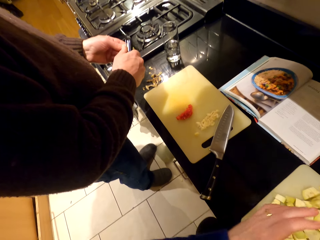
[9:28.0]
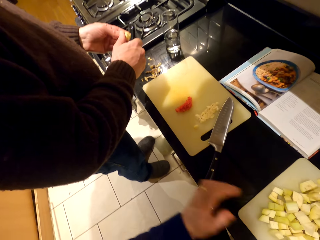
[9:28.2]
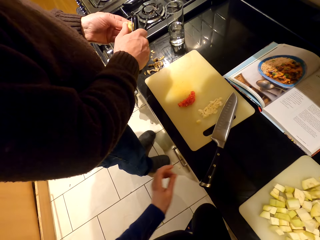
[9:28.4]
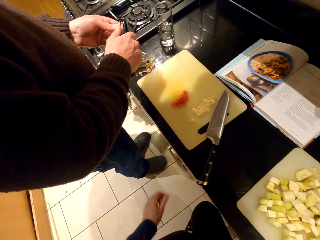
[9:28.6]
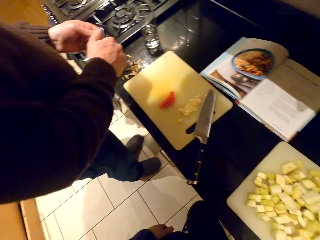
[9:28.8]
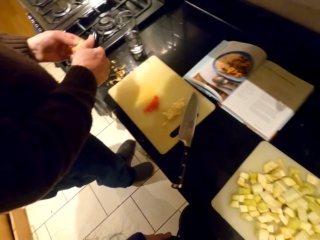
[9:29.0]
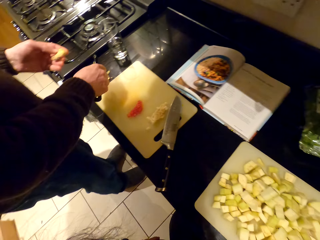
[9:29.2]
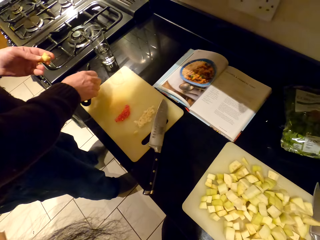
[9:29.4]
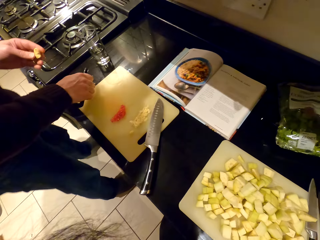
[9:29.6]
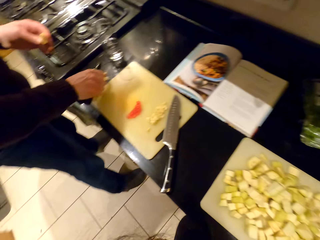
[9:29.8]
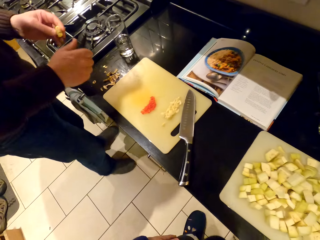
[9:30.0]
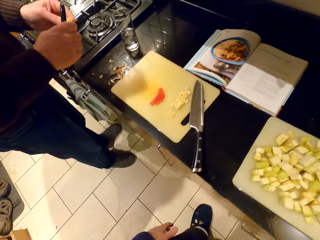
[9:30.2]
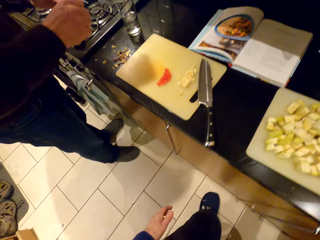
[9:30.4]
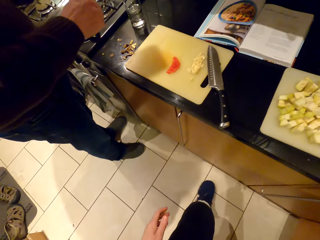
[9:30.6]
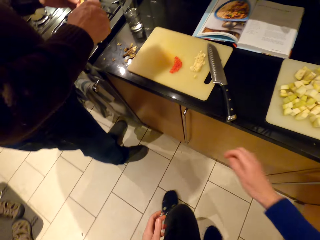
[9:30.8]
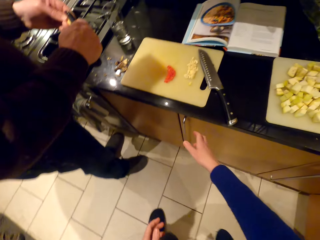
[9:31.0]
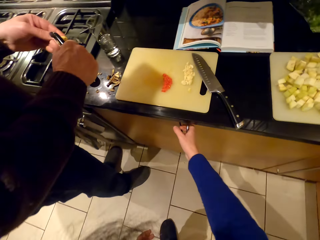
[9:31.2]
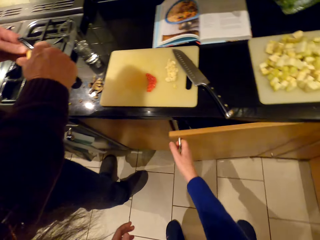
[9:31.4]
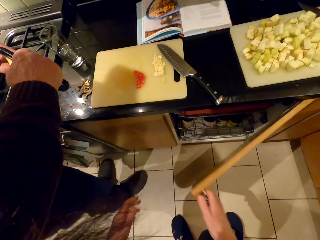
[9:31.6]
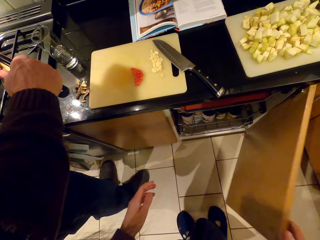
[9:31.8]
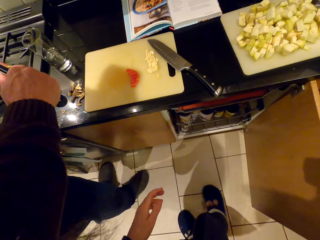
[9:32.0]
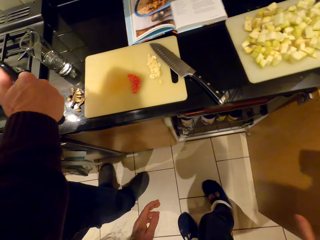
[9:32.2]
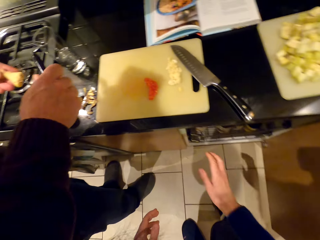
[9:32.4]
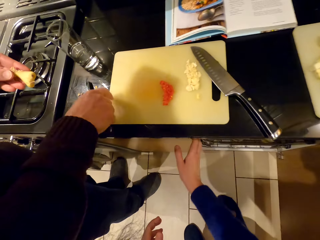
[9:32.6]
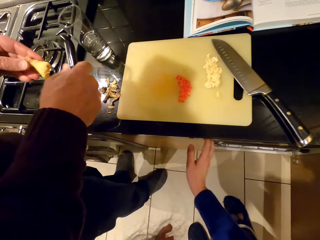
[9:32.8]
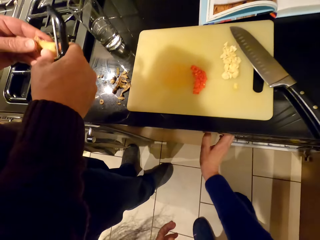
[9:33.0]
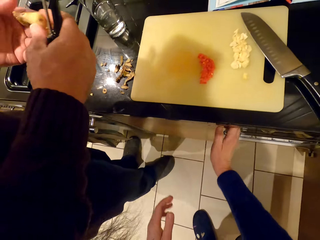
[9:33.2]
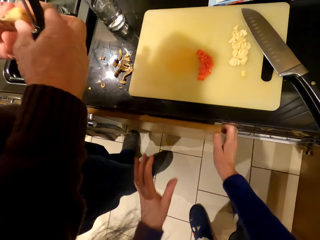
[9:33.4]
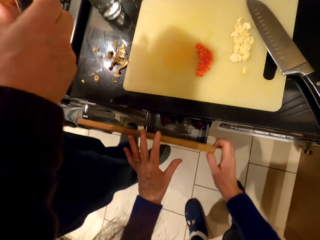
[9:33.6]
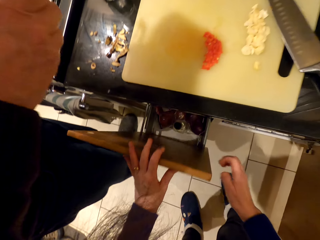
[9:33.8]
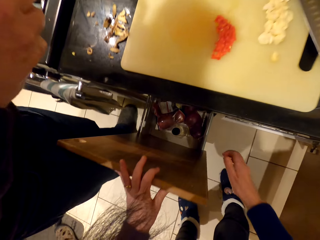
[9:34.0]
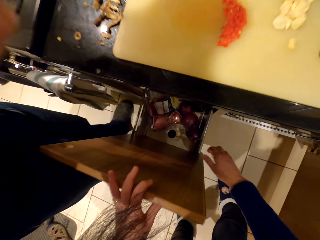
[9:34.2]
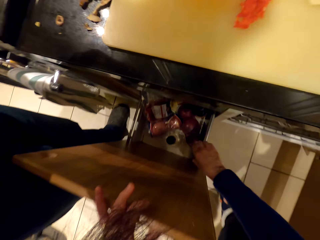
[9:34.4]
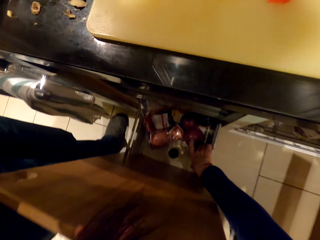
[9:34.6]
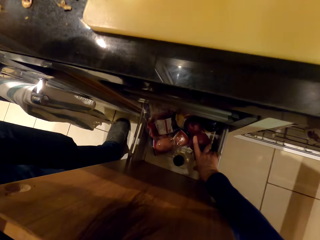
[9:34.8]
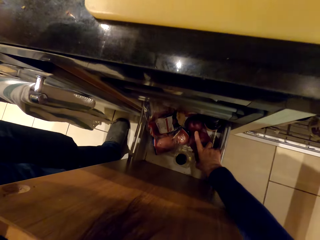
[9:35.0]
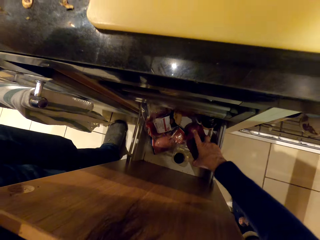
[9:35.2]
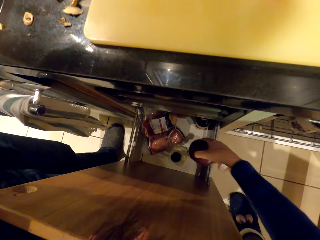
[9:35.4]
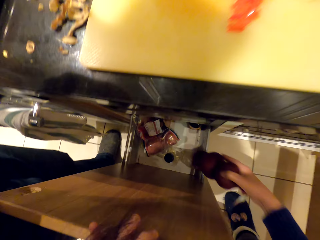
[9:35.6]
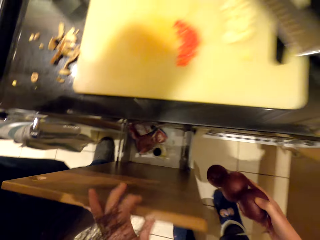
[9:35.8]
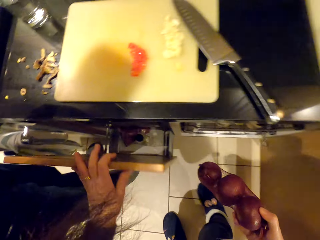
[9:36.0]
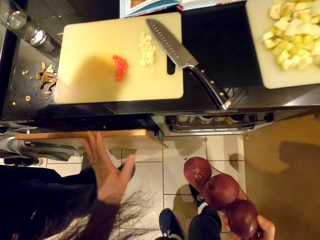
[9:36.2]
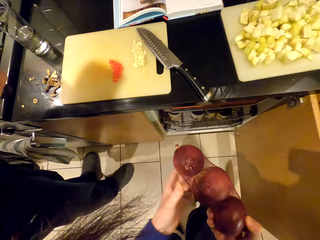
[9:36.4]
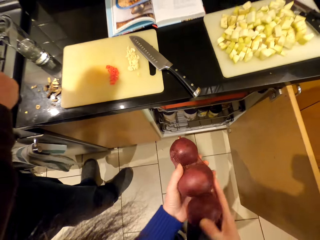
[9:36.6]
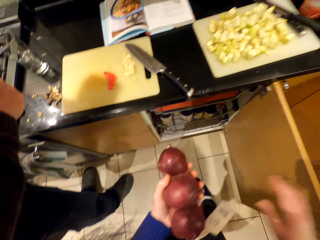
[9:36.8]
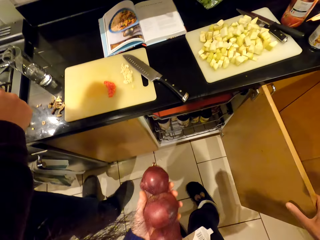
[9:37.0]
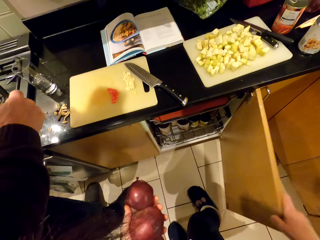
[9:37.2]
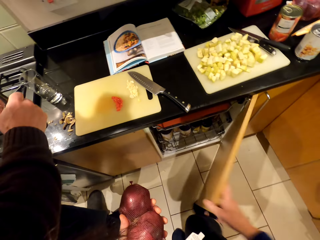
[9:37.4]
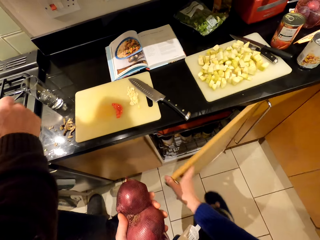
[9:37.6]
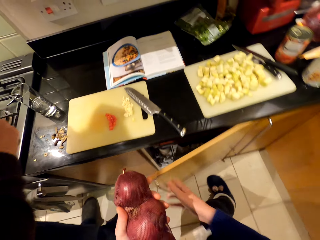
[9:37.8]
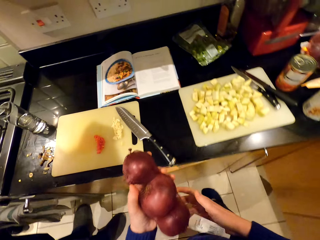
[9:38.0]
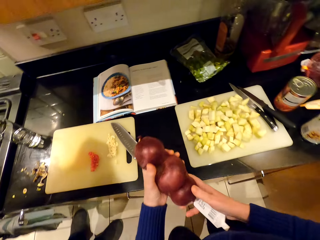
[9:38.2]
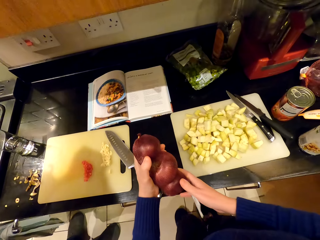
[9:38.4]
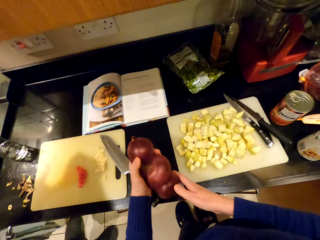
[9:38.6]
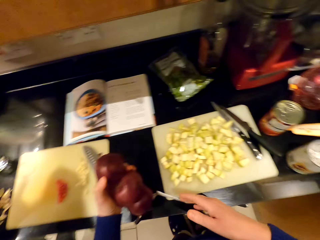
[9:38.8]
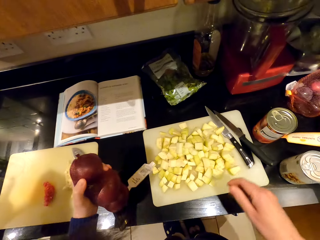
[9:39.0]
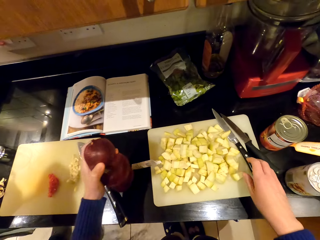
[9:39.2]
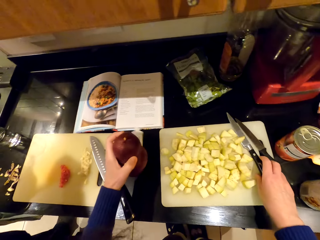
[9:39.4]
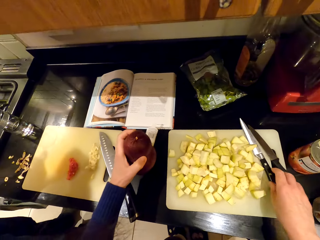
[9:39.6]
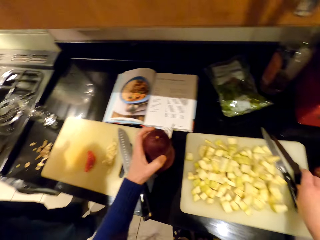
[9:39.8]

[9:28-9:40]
The camera wearer opens the cabinet. They open the drawer, pick up a bunch of onions and push the onion. They close the drawer and close the cabinet.

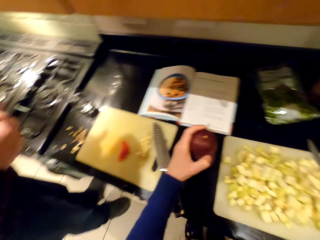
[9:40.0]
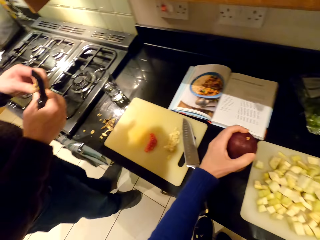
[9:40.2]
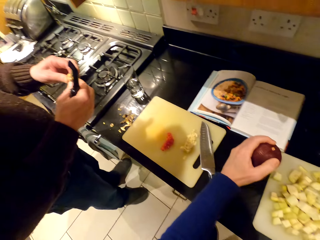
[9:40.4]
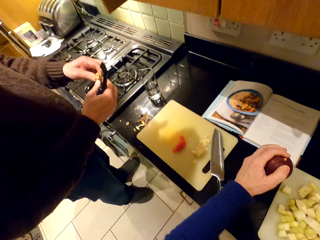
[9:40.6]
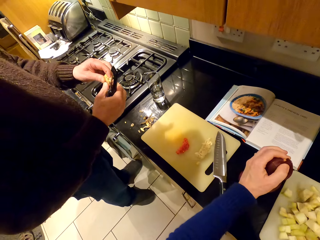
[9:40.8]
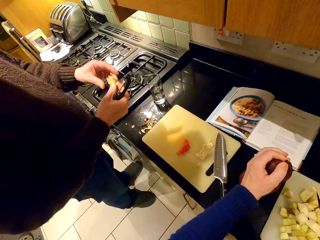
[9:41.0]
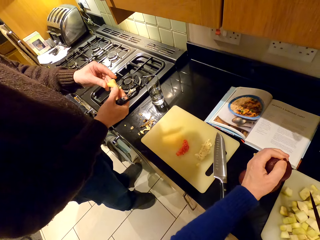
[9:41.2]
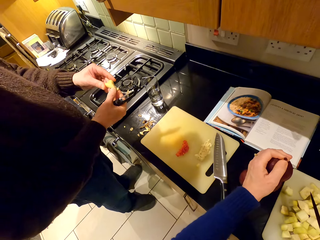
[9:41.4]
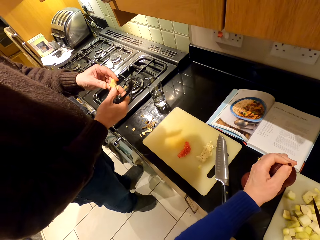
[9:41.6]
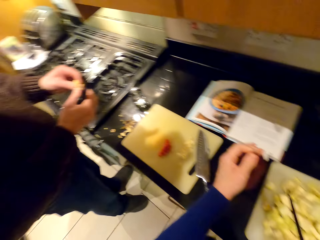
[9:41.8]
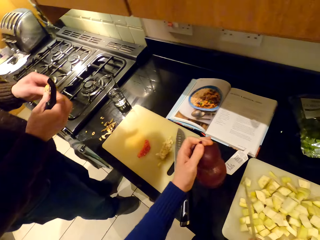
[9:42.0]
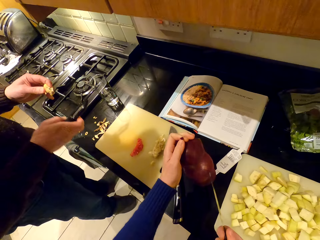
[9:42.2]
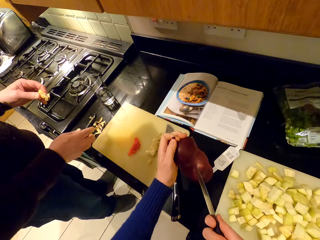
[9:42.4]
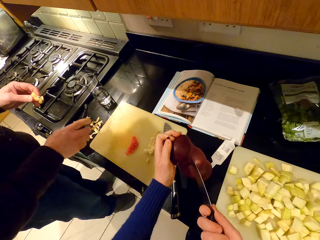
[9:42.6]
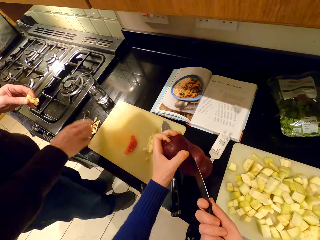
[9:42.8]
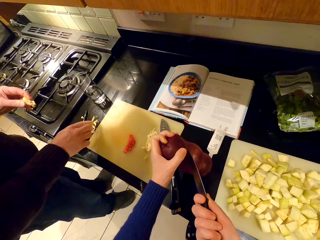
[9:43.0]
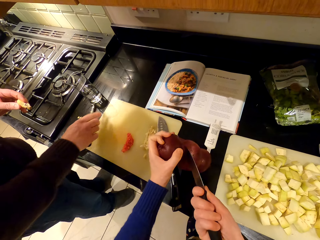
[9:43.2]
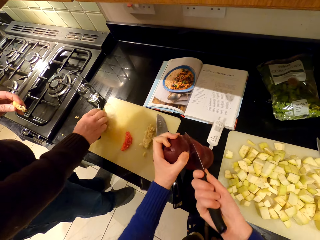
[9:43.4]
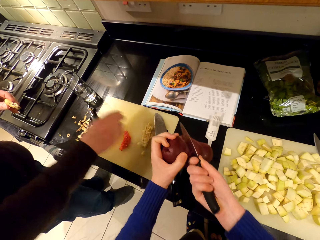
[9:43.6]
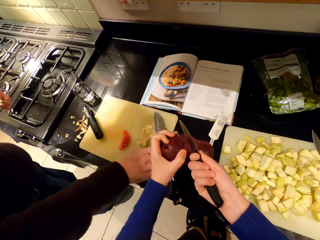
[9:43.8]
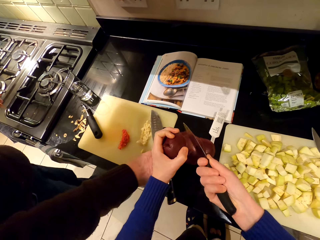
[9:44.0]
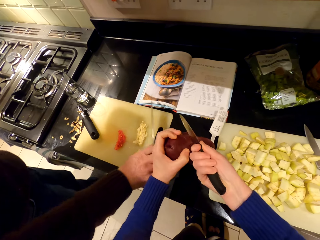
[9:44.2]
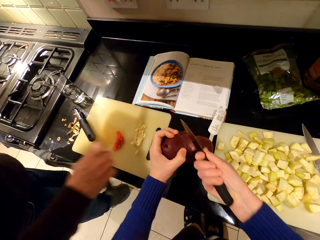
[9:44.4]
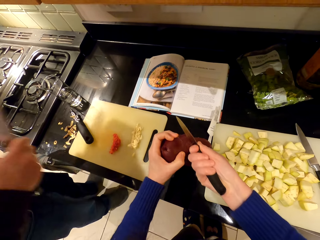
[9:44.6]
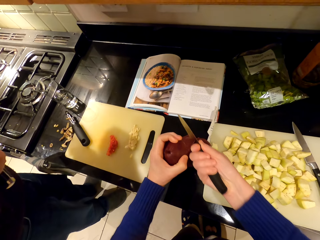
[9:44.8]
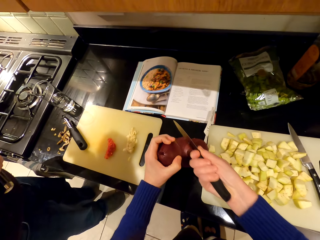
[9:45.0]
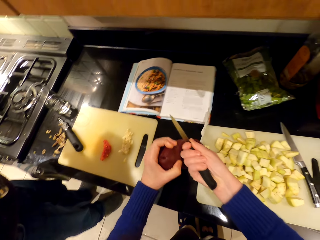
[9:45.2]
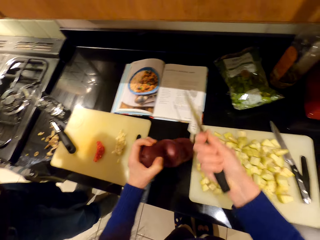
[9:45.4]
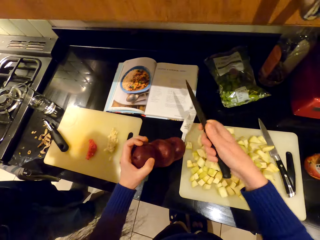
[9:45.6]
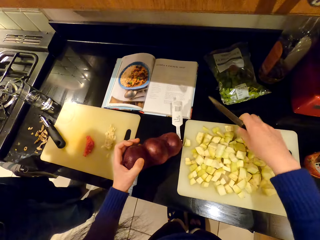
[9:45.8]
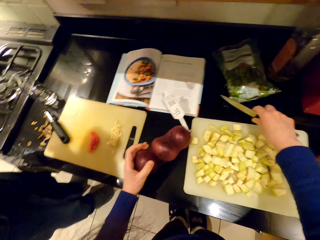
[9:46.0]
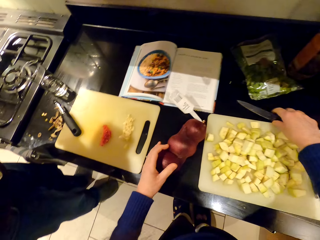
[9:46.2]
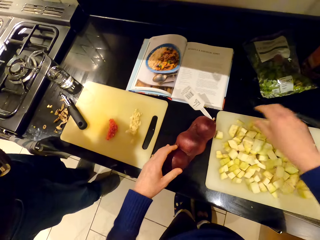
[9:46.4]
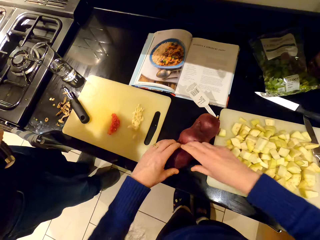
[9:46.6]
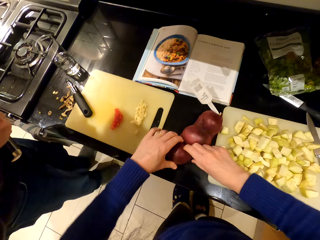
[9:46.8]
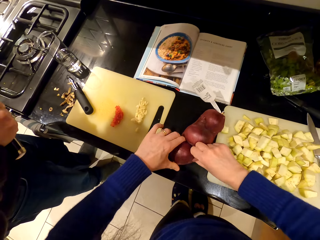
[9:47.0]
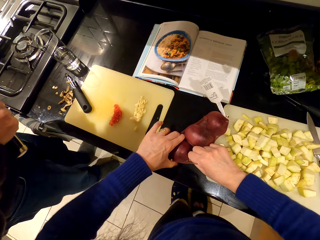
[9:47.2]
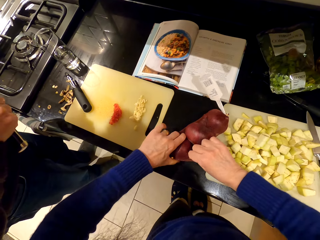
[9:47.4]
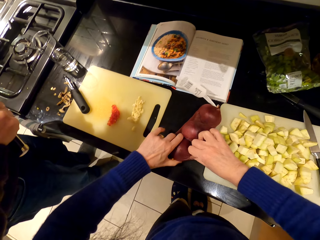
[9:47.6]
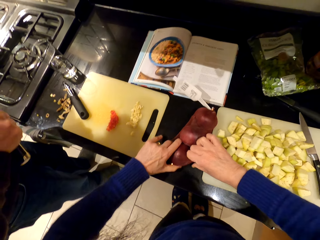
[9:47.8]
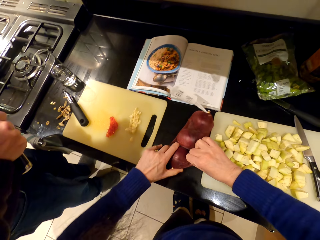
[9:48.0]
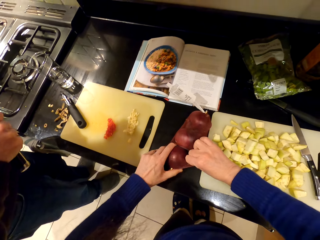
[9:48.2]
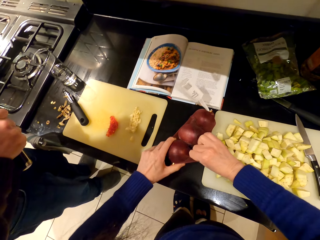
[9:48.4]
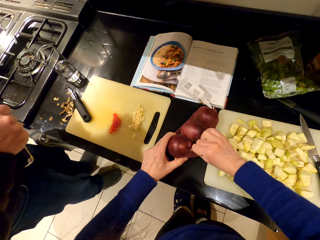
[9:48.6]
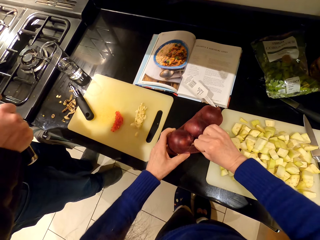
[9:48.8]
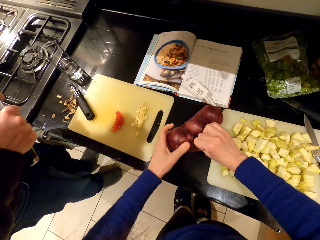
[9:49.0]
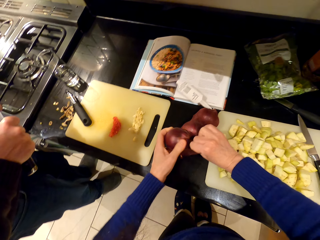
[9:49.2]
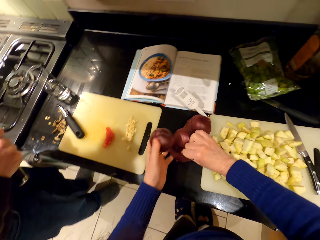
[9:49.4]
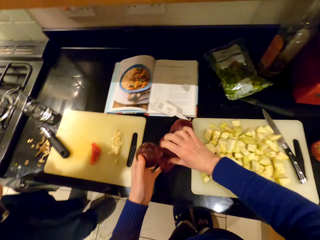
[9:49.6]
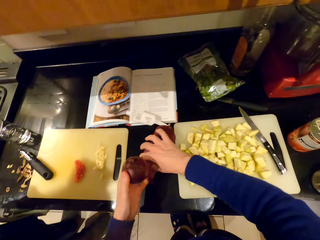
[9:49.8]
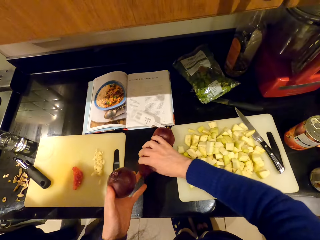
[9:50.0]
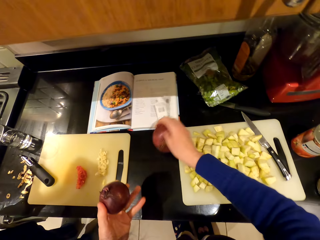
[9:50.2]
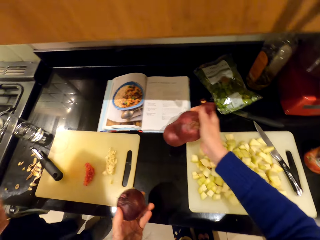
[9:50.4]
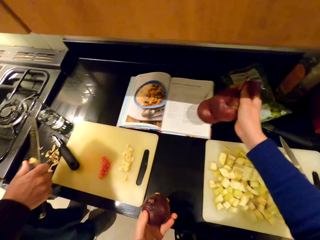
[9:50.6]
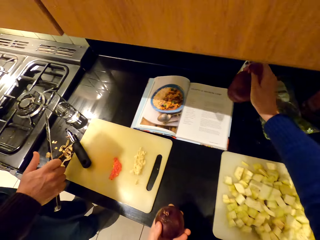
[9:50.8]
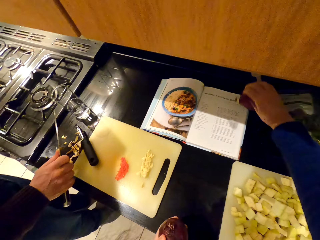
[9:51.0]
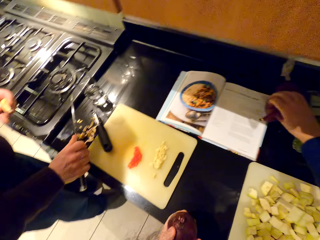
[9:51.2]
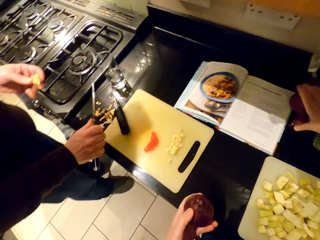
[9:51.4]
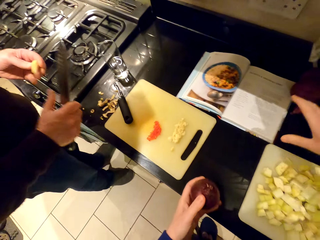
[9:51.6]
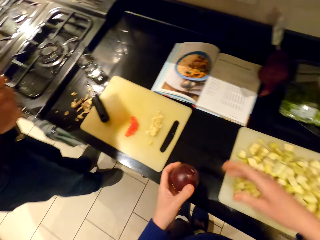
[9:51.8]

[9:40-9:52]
The camera wearer places the onion on the countertop. They pick up a knife. A person turns the ginger. The camera wearer cuts the onion bag or package. The person puts the potato peeler on the chopping board and picks up a knife. The camera wearer places the knife on the countertop. The person looks around. The camera wearer removes the onion from the package. They tear the onion bag. The person peels the ginger. The camera wearer puts the onion on the countertop.
